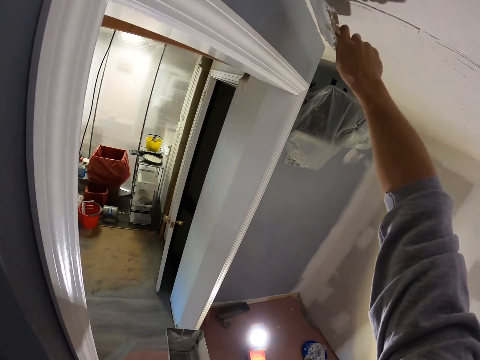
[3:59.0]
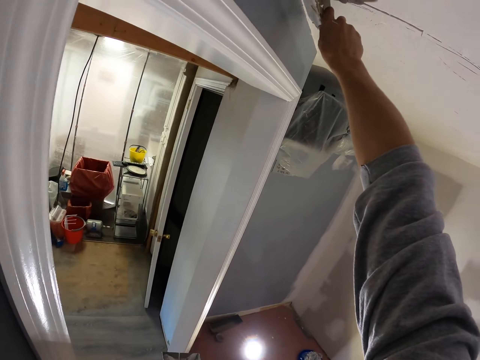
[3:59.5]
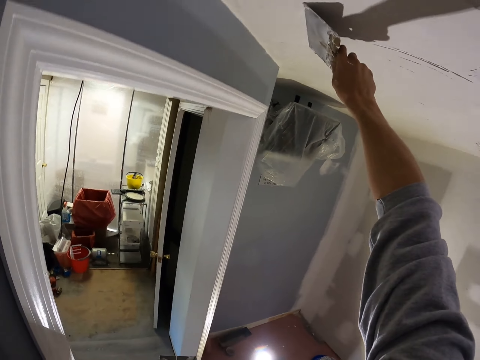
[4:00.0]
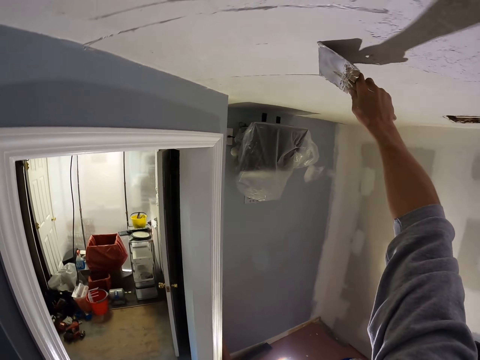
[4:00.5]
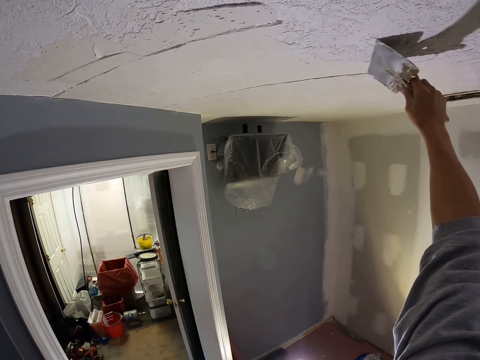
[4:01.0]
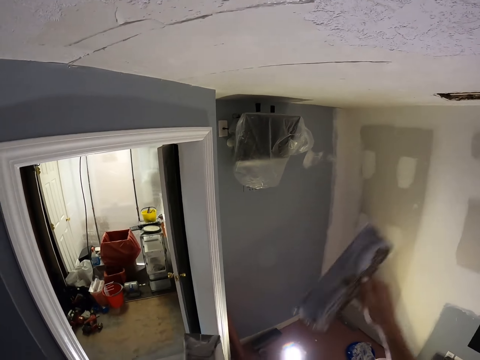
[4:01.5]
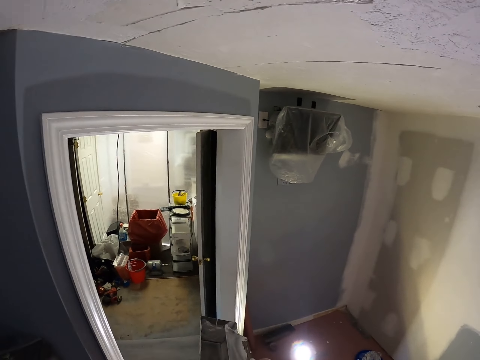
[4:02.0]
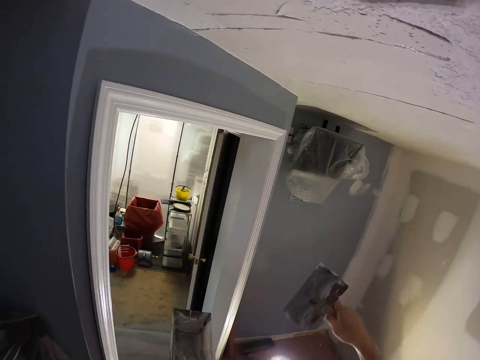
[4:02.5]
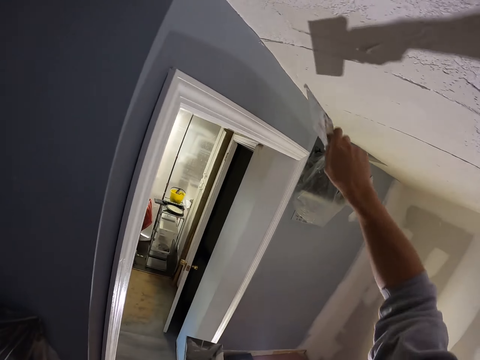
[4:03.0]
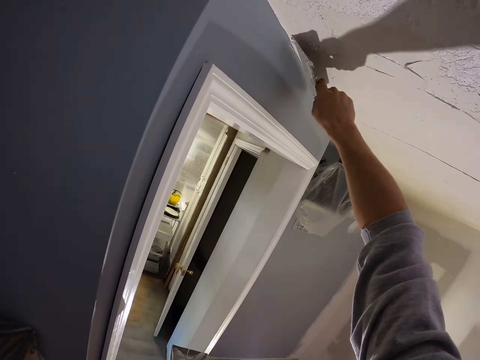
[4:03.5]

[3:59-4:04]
The camera wearer paints the wall using a form paint brush. They skim coat the ceiling. They swing the right hand. They wipe a taping knife on the mud pan. They remove paint from the form paint brush. They swing the right hand. They skim coat the ceiling.

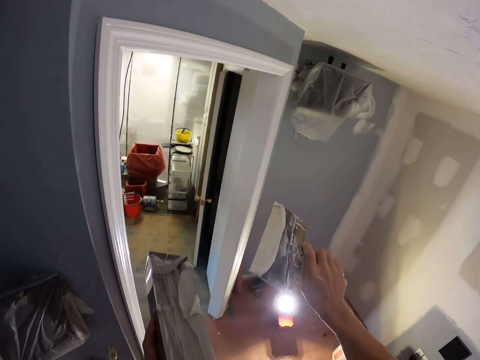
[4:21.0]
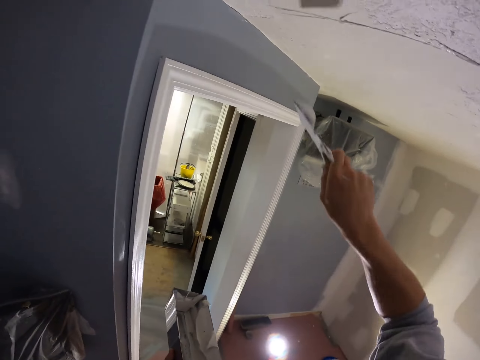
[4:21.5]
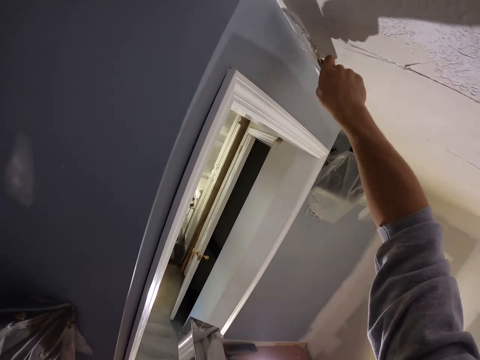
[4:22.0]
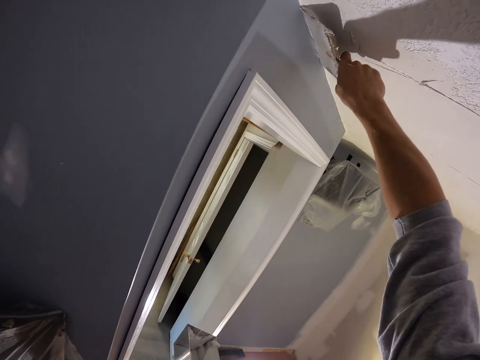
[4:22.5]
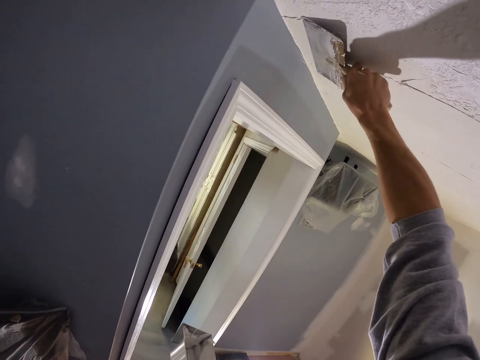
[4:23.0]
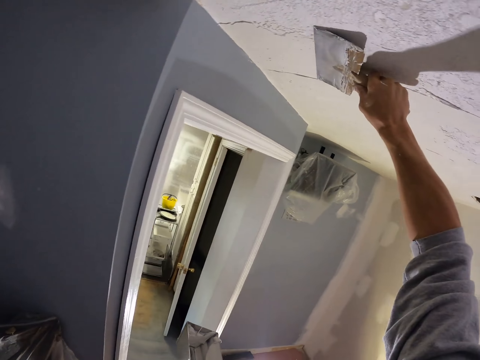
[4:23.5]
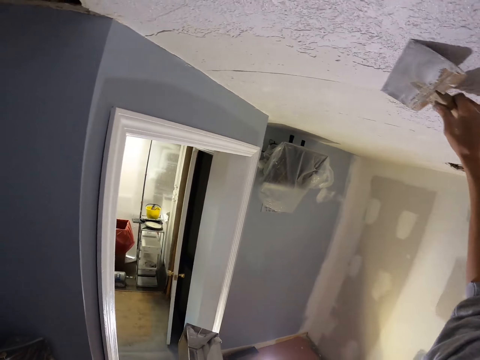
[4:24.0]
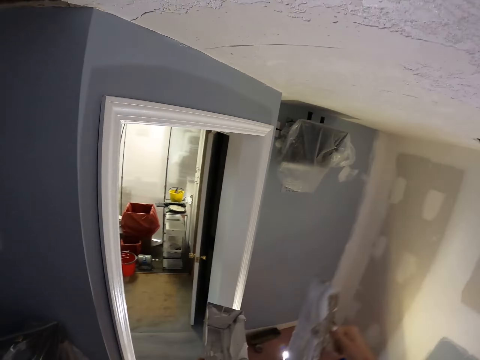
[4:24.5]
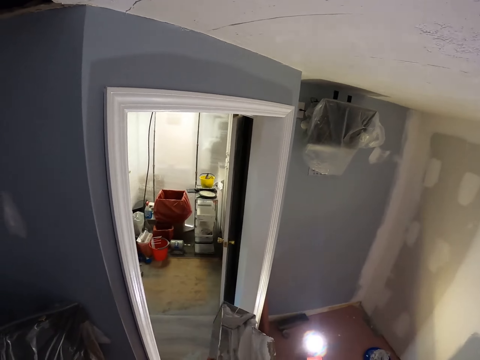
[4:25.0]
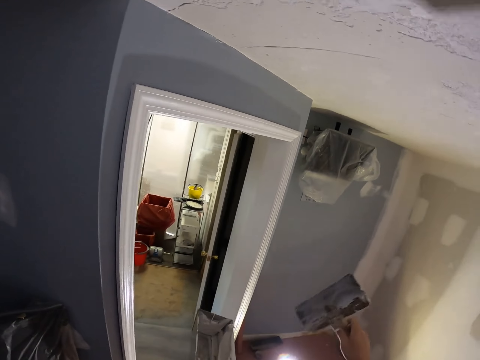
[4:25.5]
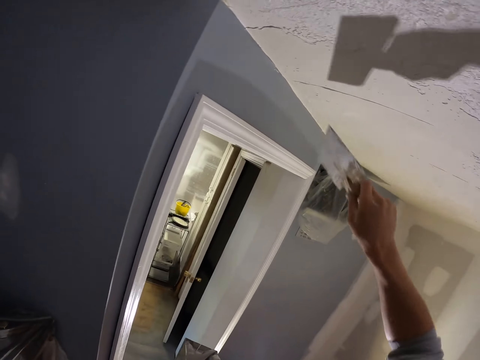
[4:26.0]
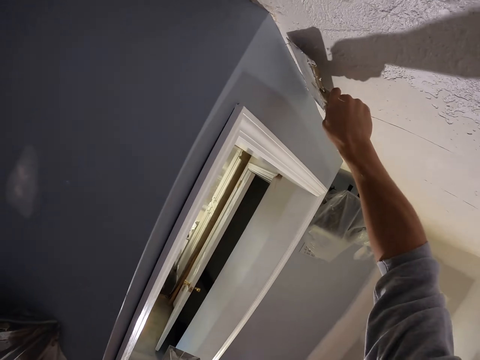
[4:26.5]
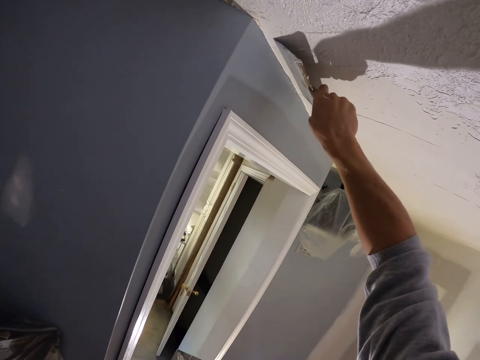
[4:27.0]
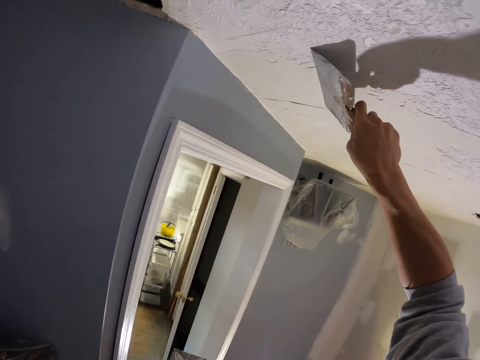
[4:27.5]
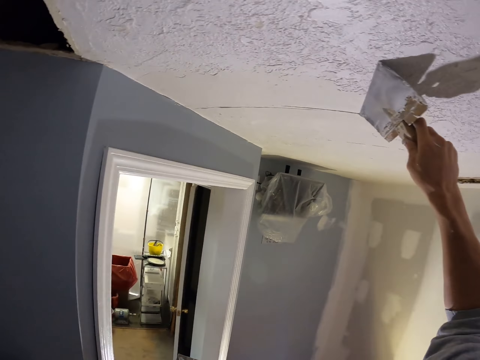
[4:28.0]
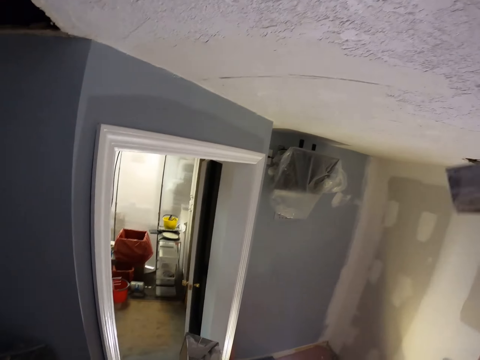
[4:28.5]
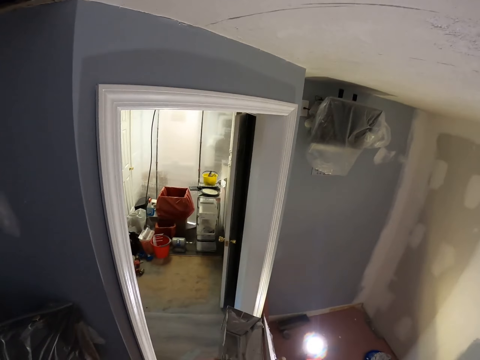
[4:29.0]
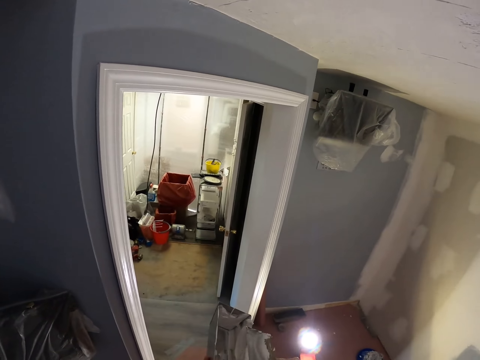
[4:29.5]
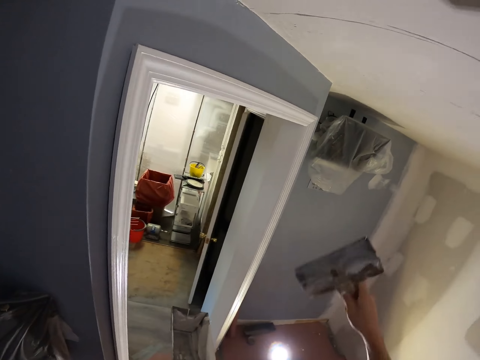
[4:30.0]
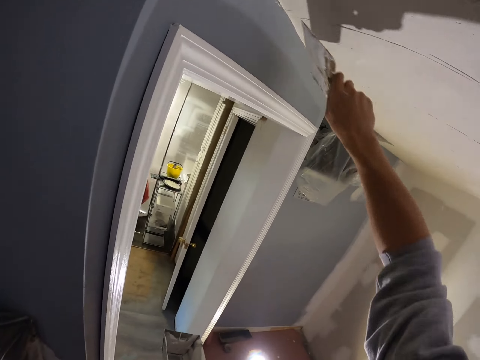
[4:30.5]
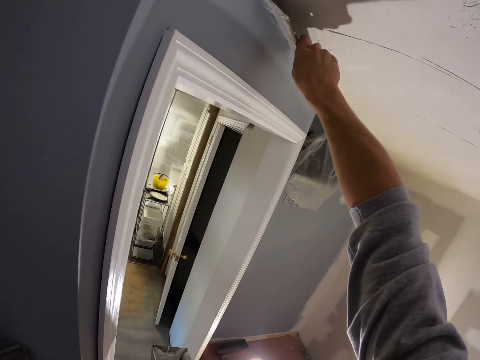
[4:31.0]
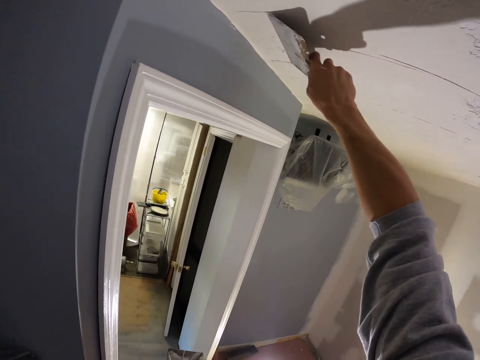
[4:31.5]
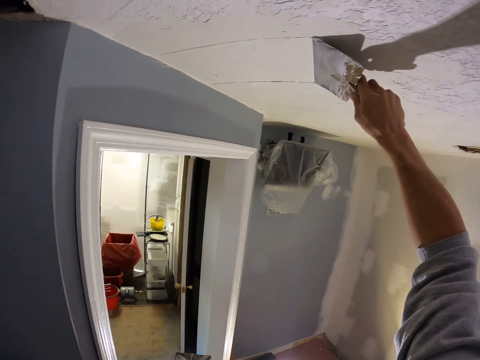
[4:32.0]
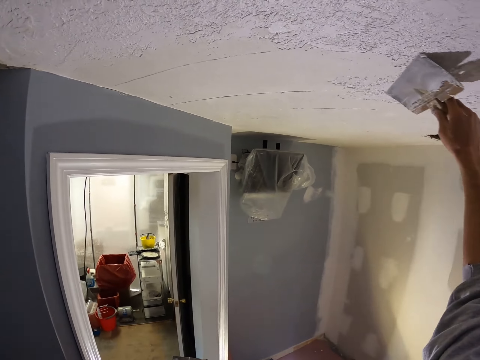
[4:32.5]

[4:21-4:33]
The camera wearer paints the wall using a form paint brush. They skim coat the ceiling. They swing the right hand. They wipe a taping knife on the mud pan. They remove paint from the form paint brush. They swing the right hand. They paint the wall using the form paint brush. They skim coat the ceiling. They swing the right hand. They remove paint from the form paint brush. They wipe the taping knife on the mud pan. They swing the right hand. They skim coat the ceiling. They paint the wall using the form paint brush.

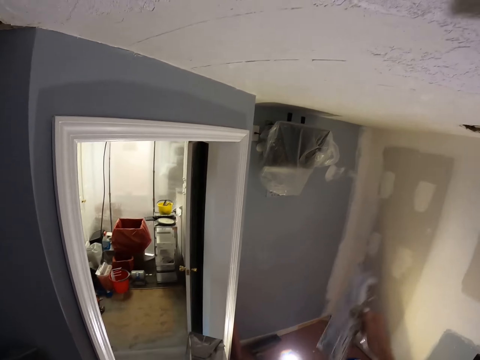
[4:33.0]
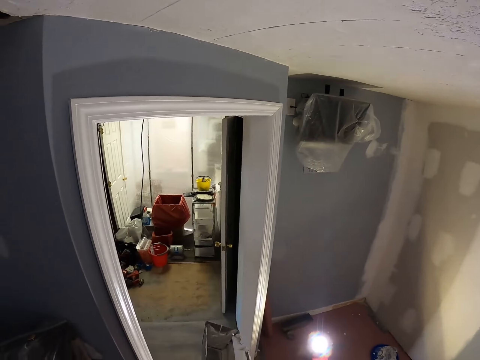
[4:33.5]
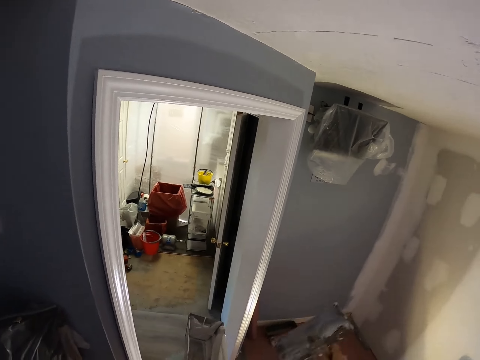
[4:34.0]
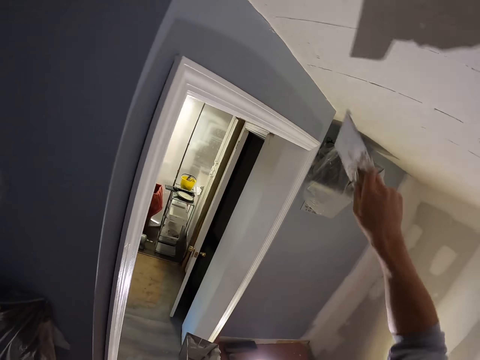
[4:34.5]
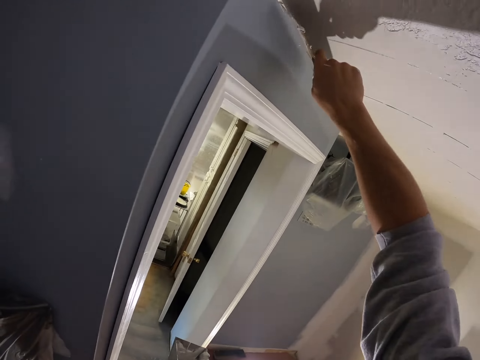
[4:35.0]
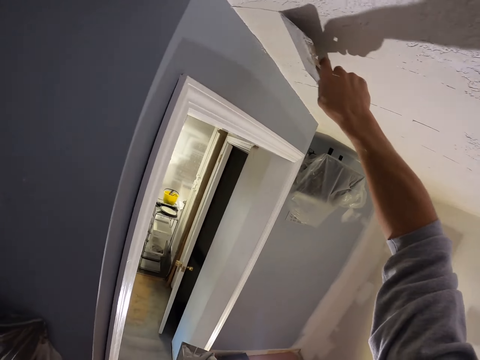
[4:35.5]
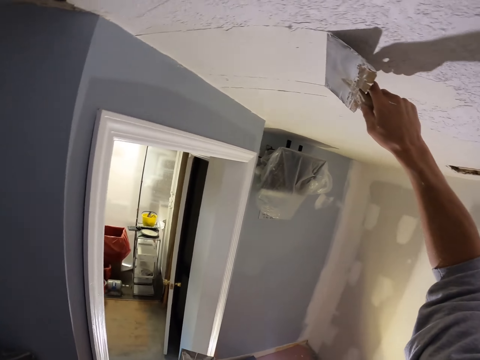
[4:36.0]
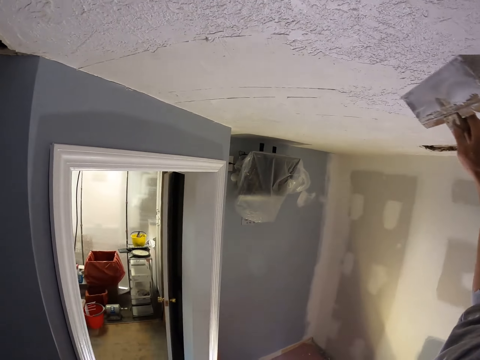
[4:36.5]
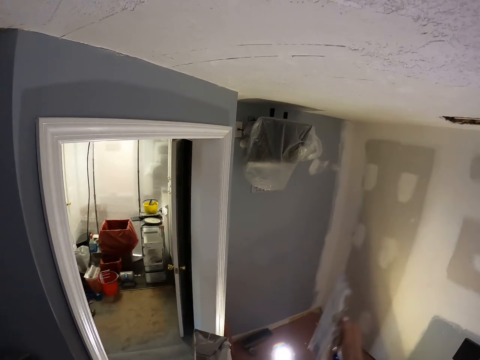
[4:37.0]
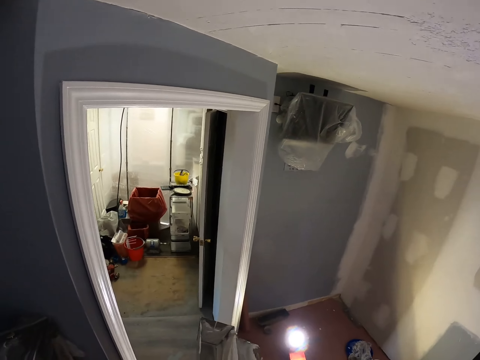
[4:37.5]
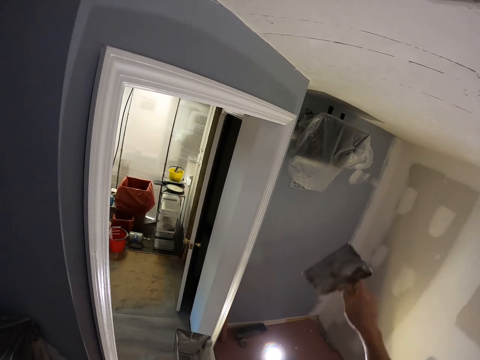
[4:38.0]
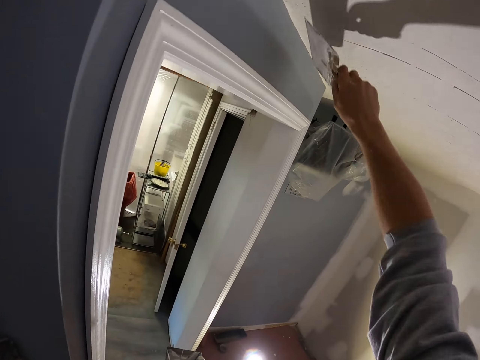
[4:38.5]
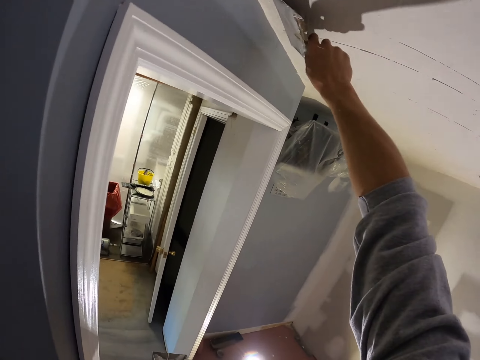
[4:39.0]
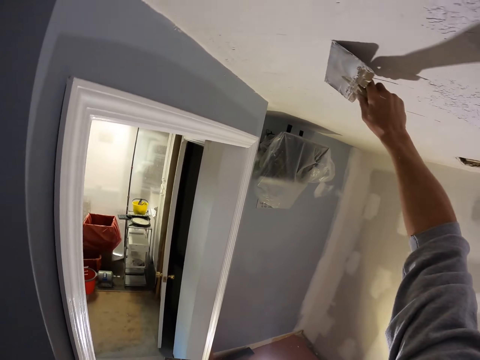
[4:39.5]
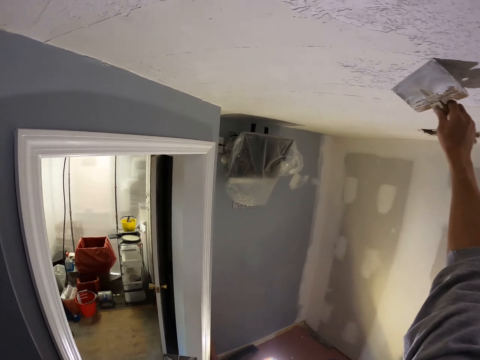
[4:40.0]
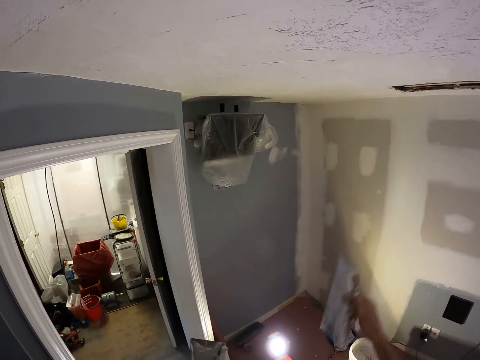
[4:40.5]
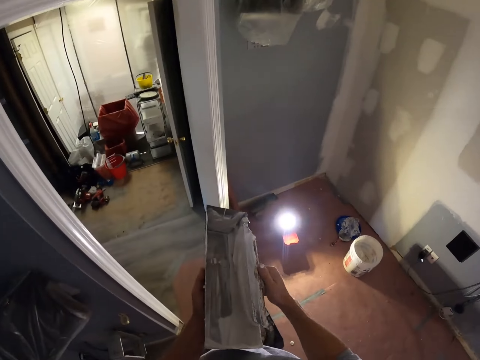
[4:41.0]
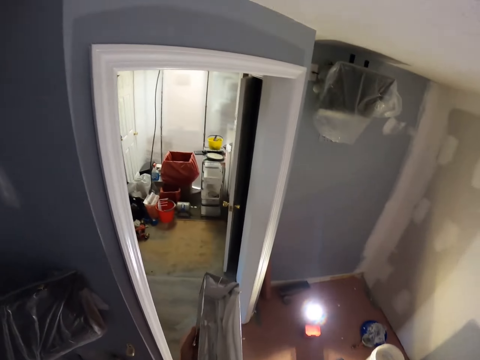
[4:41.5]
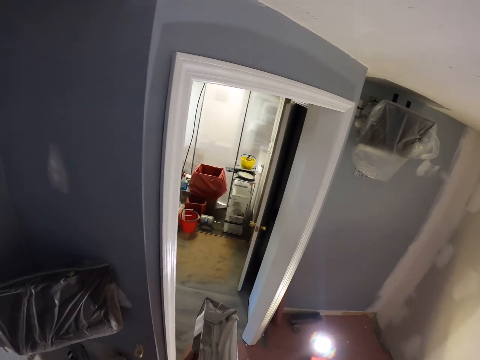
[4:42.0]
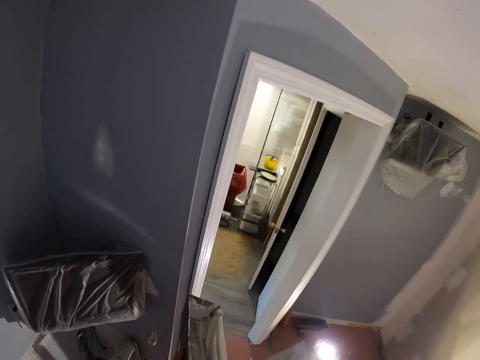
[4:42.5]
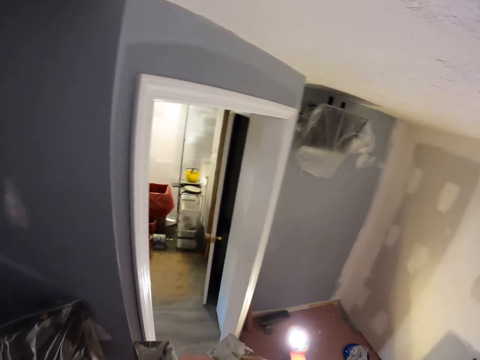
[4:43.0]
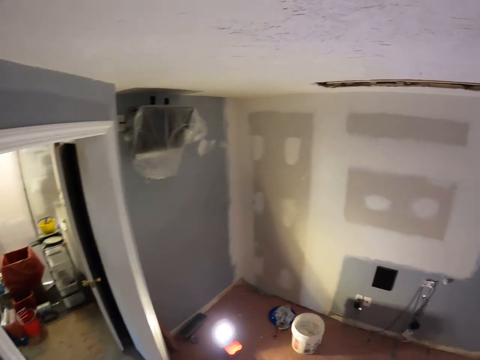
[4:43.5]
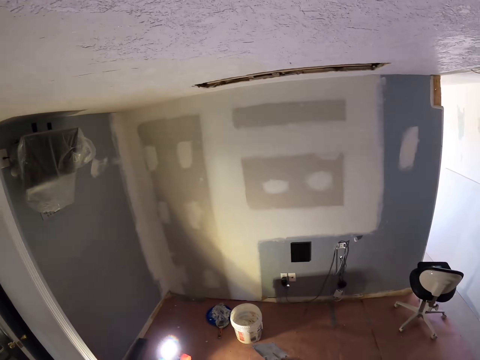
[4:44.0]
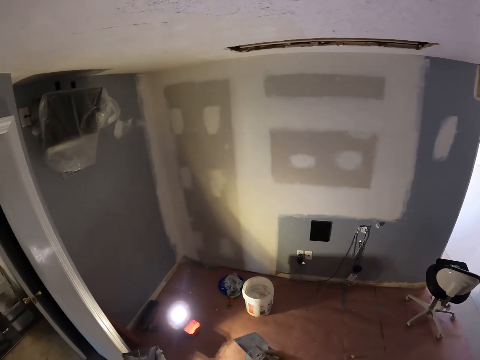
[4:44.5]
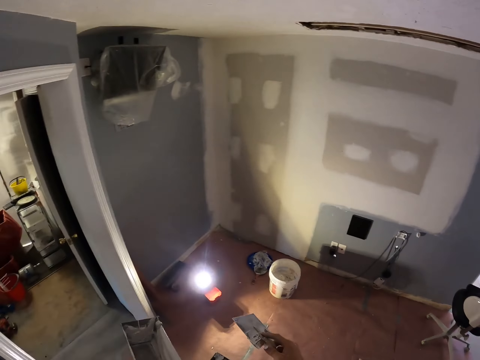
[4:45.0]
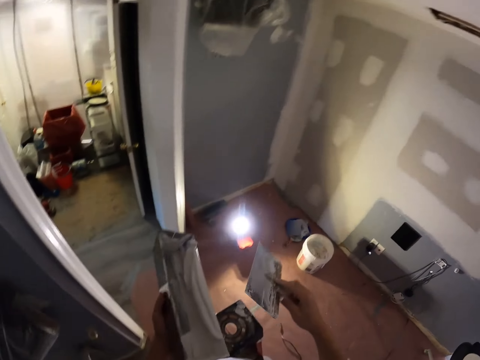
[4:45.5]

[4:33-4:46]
The camera wearer swings the right hand. They remove paint from the form paint brush. They wipe the taping knife on the mud pan. They swing the right hand. They paint the wall using the form paint brush. They skim coat the ceiling. They swing the right hand. They remove paint from the form paint brush. They wipe the taping knife on the mud pan. They swing the right hand. They paint the wall using the form paint brush. They skim coat the ceiling. They swing the right hand. They wipe the taping knife on the mud pan. They remove paint from the form paint brush. They swing the right hand. They look around. They stare at the wall.
